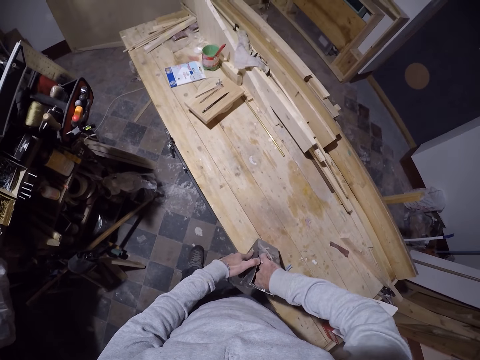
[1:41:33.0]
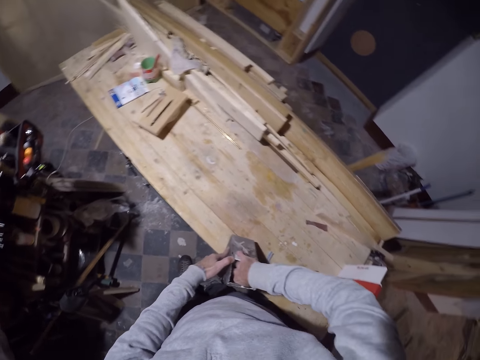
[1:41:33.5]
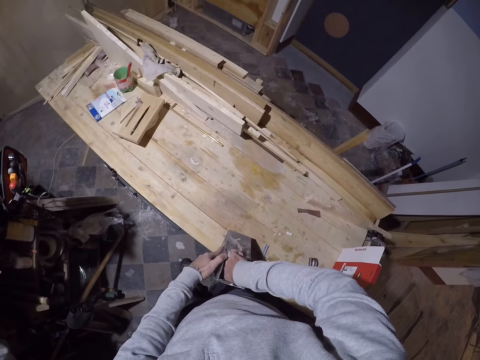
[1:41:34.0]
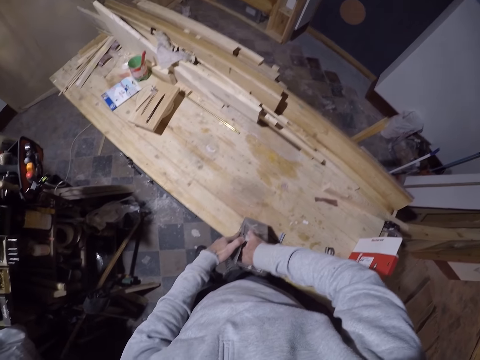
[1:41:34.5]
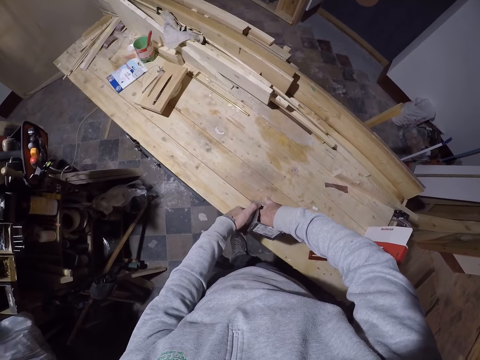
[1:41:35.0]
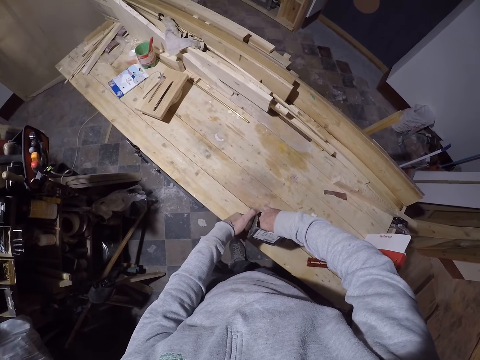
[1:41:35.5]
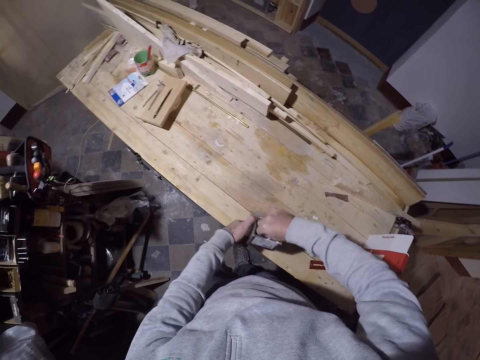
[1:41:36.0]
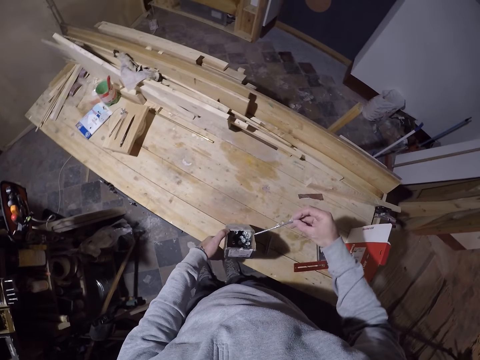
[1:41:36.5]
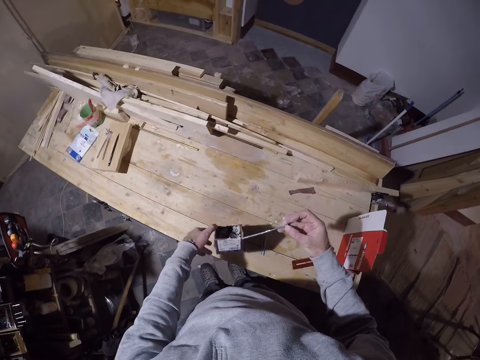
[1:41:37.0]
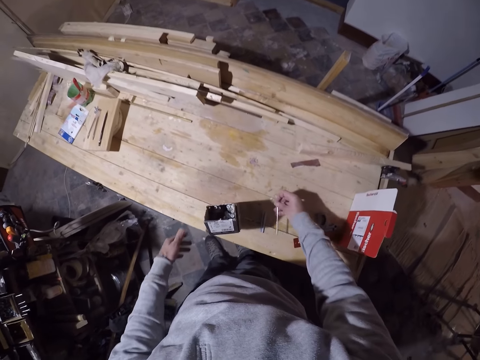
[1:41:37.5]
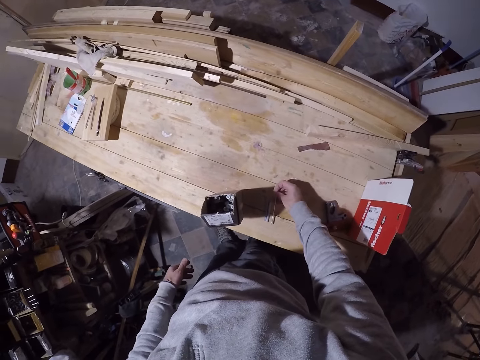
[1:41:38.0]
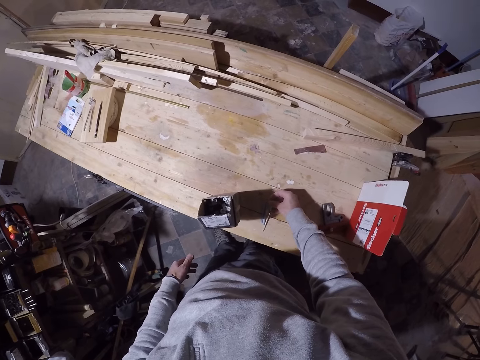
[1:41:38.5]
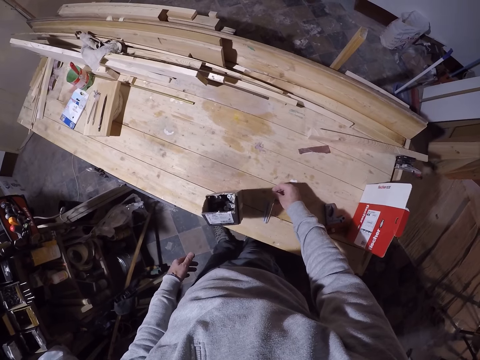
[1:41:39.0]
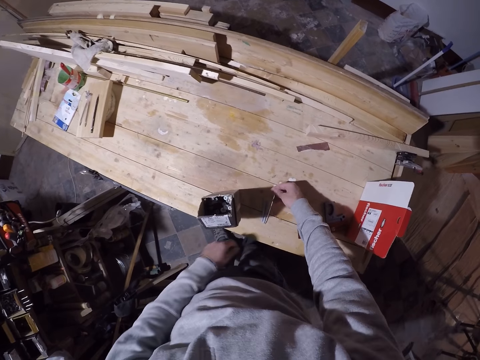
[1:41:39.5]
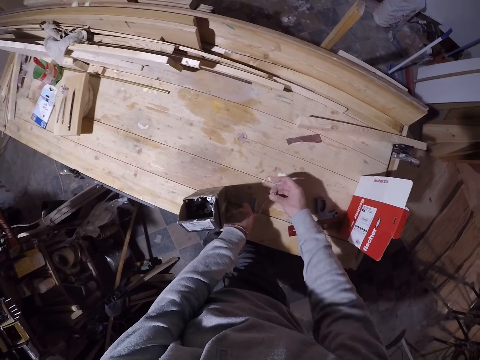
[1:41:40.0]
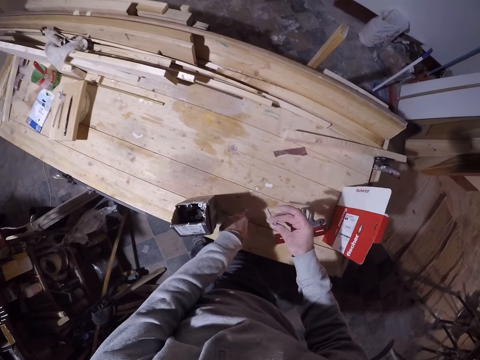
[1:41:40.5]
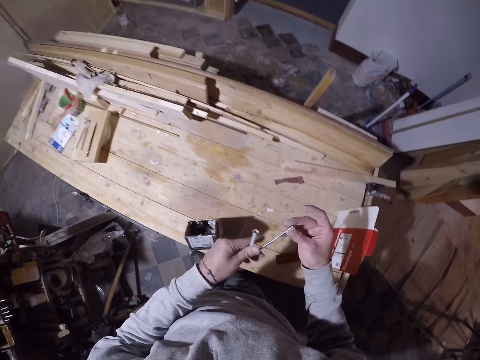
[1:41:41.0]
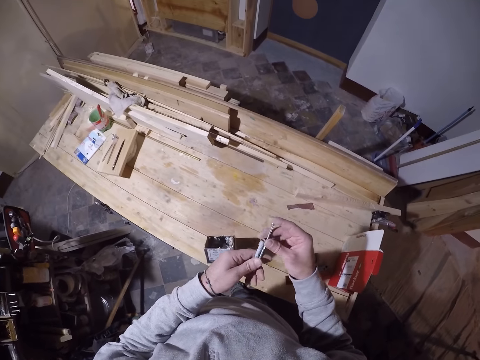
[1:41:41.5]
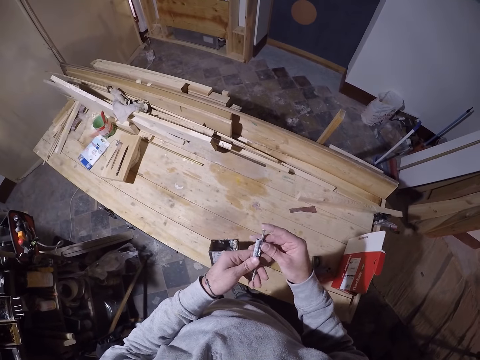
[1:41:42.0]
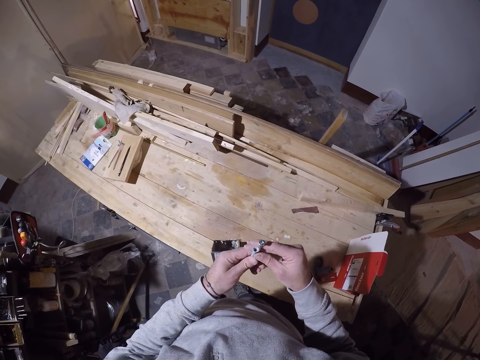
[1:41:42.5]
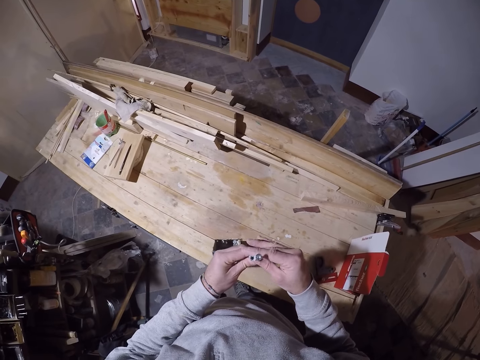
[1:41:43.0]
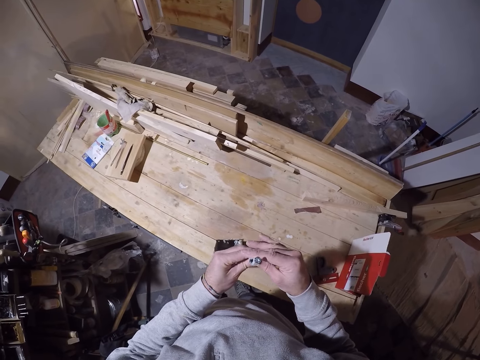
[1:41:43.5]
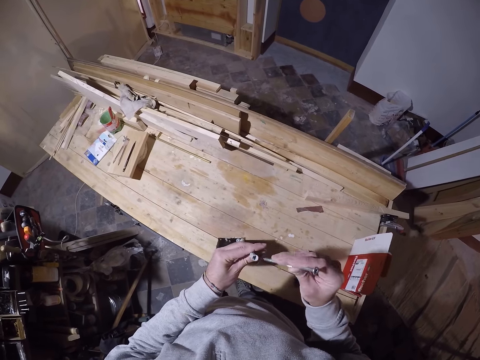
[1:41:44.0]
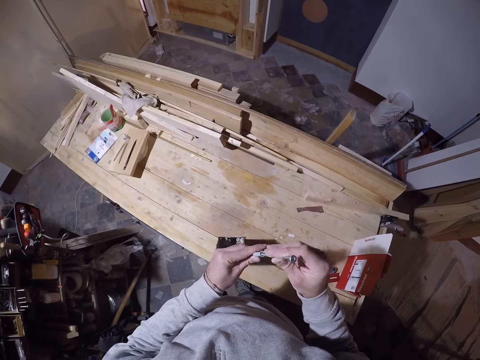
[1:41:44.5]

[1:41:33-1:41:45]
The camera wearer picks a drill bit from the carton with his right hand. He drops the drill bit on the table with his right hand. He picks the drill bit from the table with his right hand. He picks the drill bit cover from the table with his left hand. He looks at the drill bits.

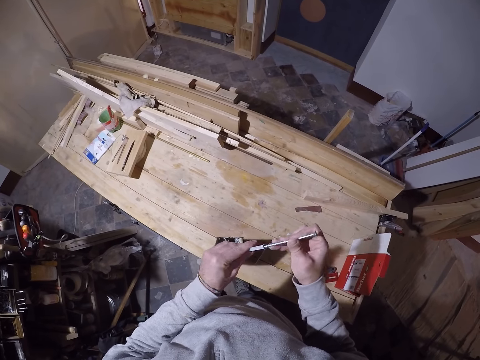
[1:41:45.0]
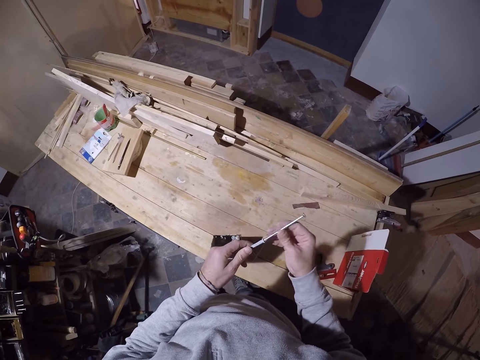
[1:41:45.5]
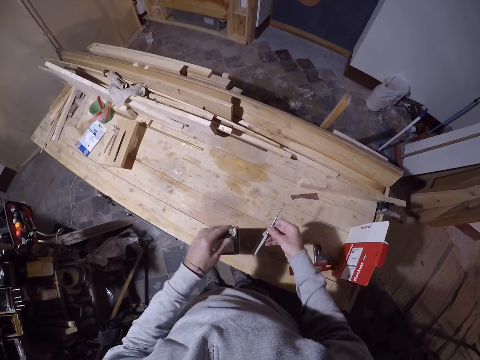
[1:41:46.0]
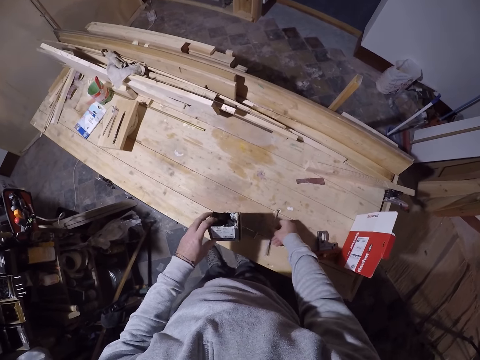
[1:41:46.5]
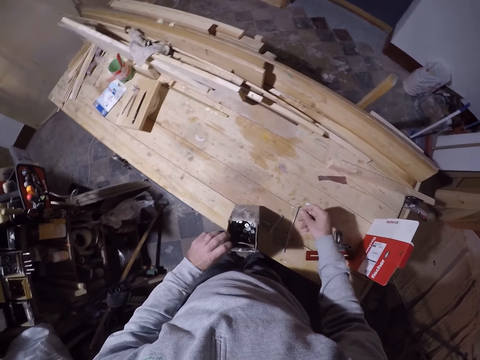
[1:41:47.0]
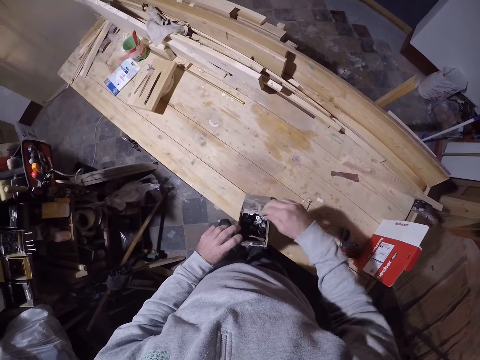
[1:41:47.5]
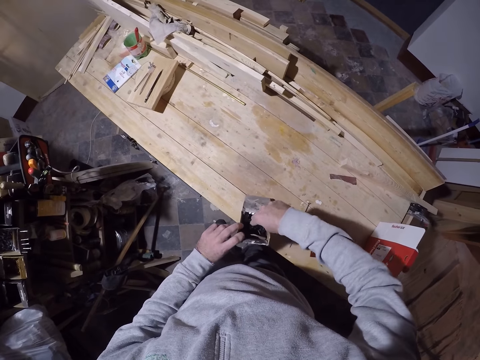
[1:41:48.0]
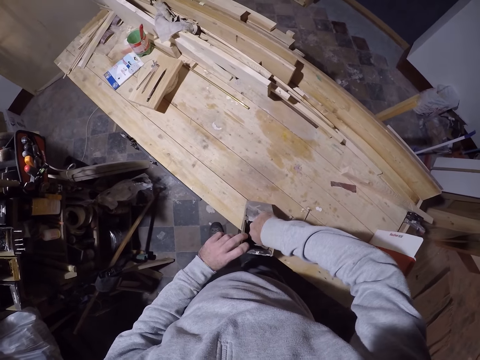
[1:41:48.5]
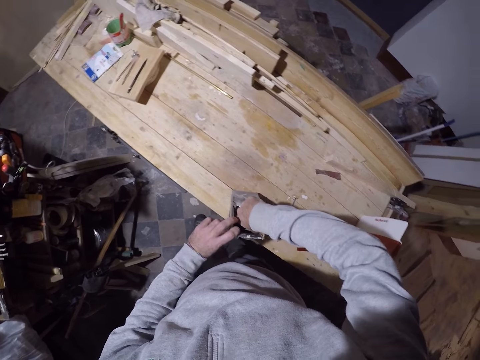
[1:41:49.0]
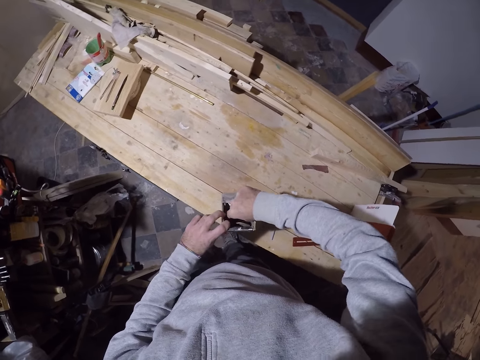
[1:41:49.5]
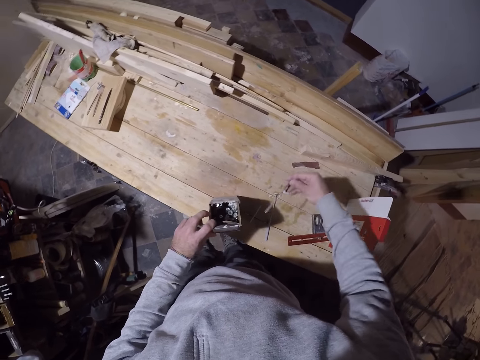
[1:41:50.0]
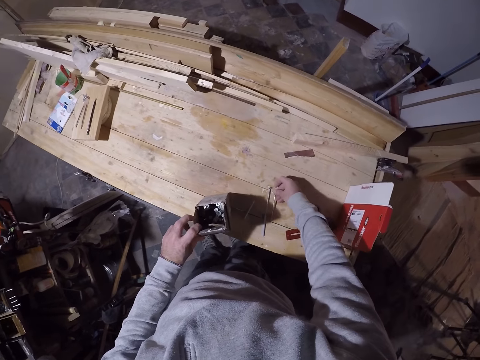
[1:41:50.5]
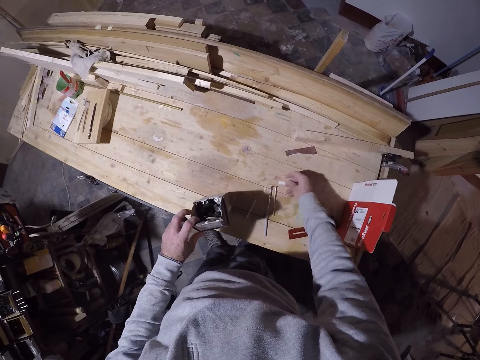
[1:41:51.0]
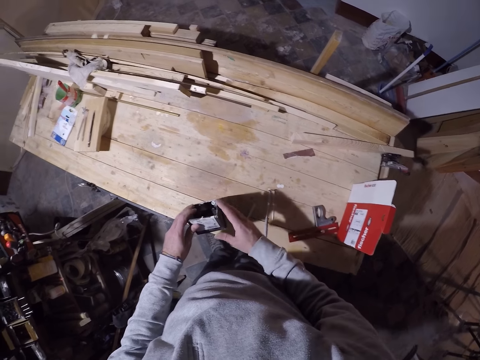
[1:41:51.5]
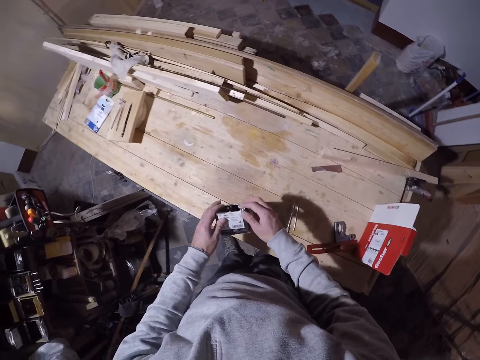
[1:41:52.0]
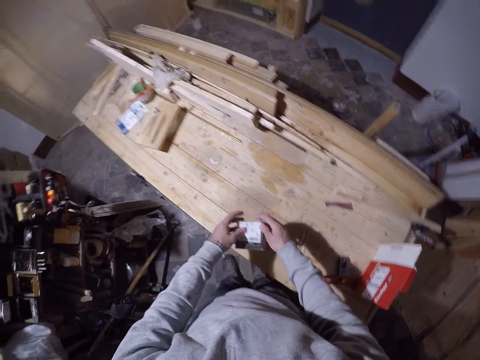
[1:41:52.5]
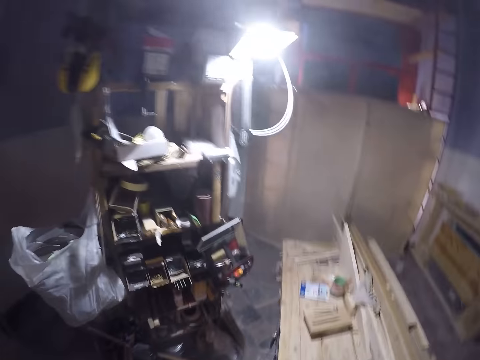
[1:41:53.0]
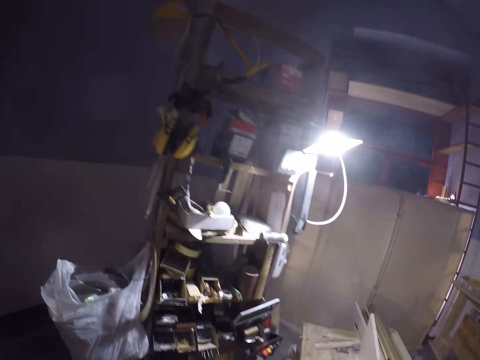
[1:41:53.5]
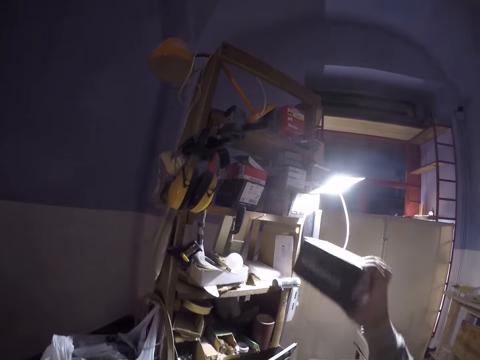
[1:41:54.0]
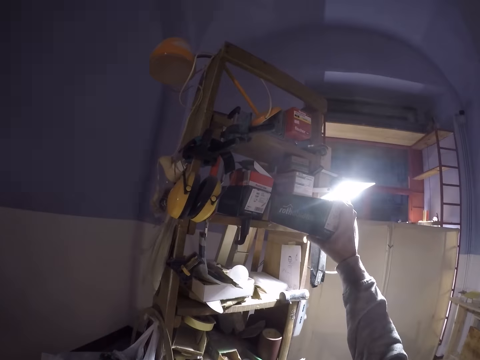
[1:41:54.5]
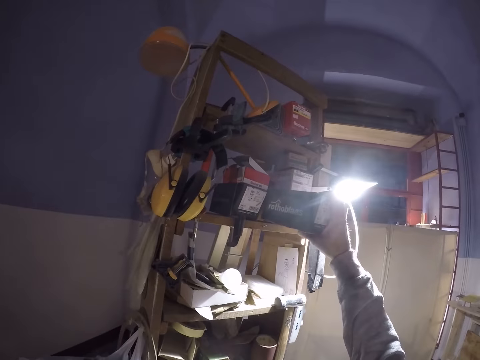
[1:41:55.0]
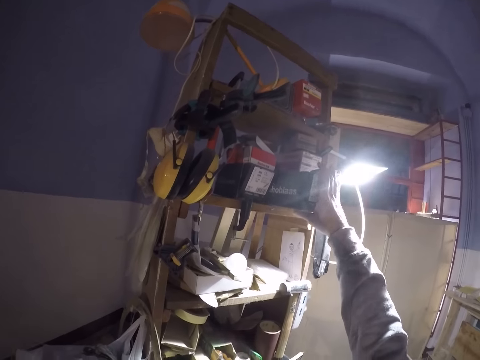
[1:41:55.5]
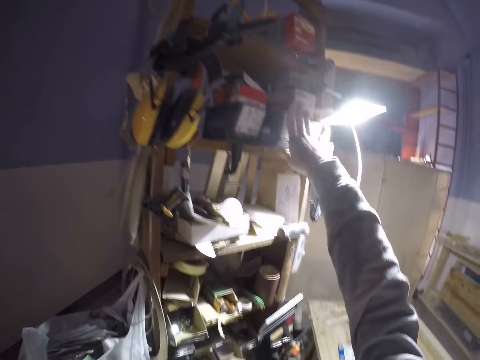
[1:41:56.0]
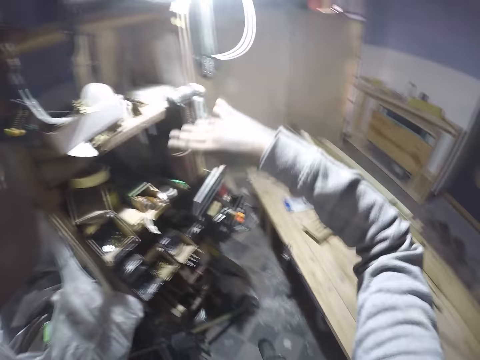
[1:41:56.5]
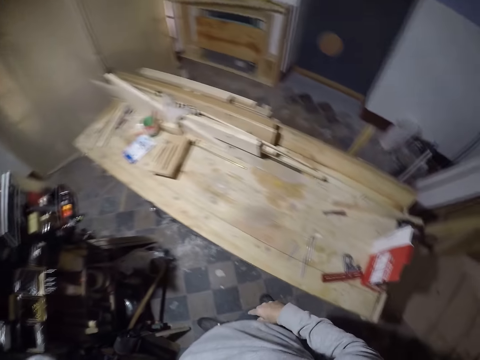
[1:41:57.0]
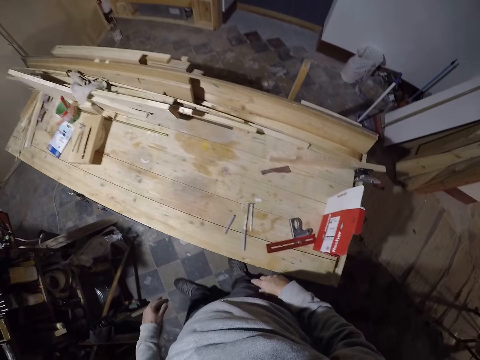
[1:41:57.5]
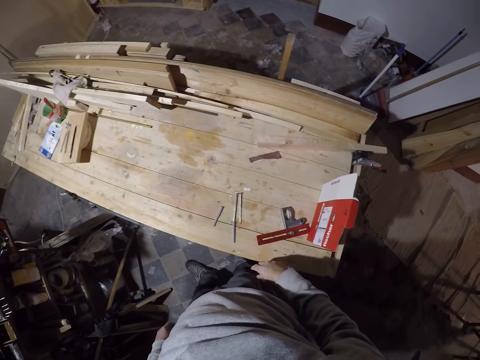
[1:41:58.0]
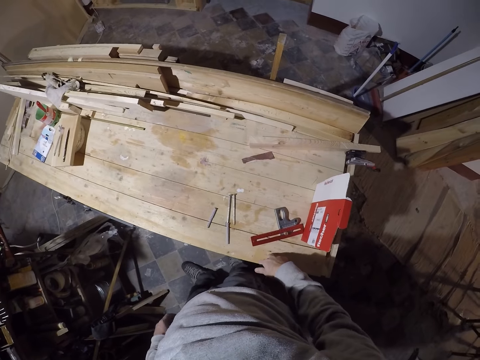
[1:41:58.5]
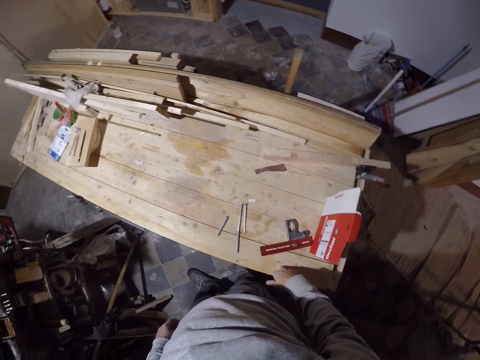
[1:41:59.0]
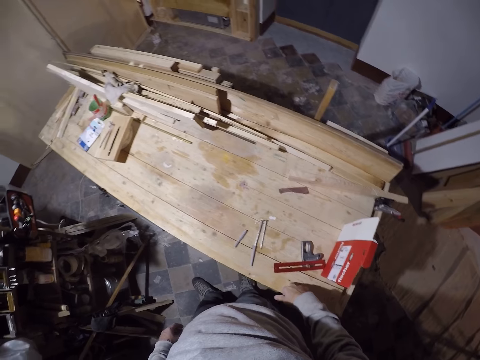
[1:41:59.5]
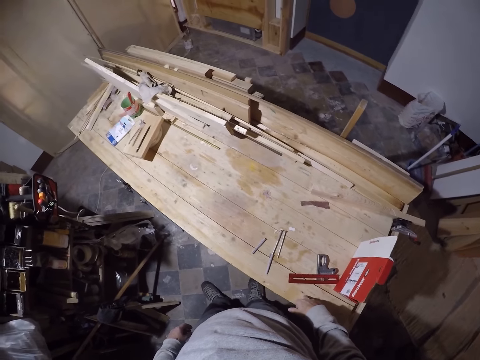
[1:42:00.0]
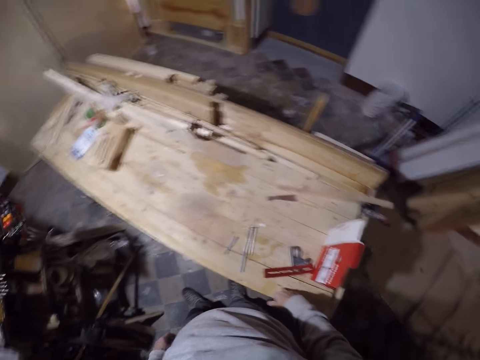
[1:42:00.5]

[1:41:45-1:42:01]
The camera wearer fixes the drill bit into the drill bit cover with both hands. He drops the drill bit on the table with his right hand. He picks the drill bit from the carton with his right hand. He drops the drill bit on the table with his right hand. He closes the carton of the drill bit with both hands. He walks in the workshop. He drops the carton of the drill bit in the shelf with his right hand. He walks in the workshop. He looks around.
